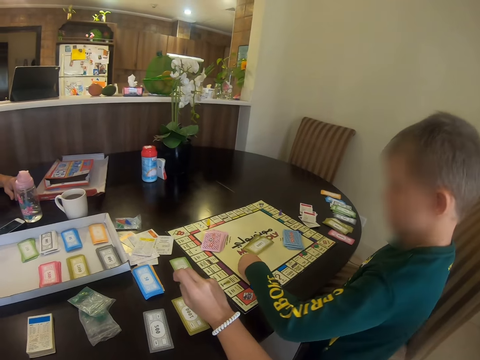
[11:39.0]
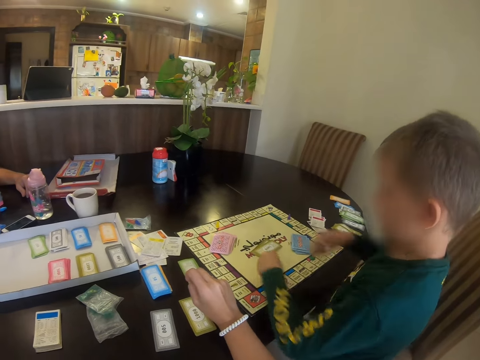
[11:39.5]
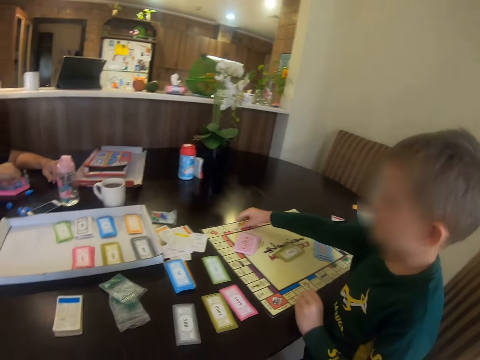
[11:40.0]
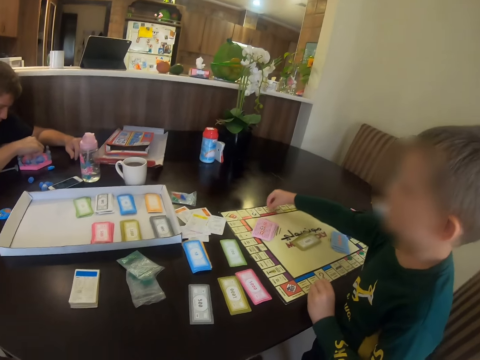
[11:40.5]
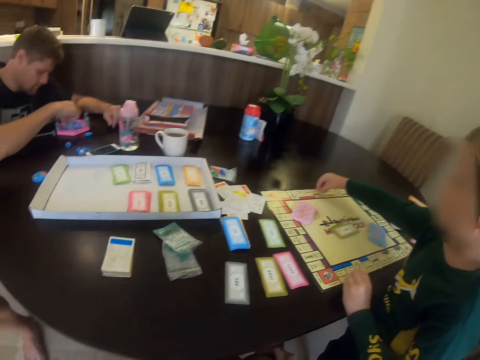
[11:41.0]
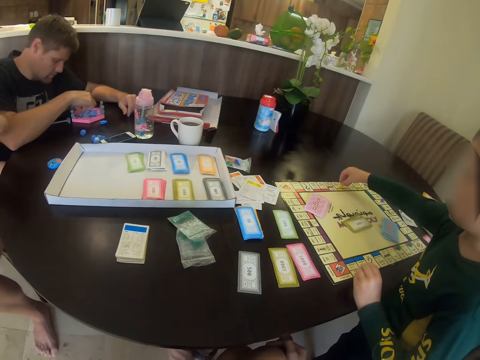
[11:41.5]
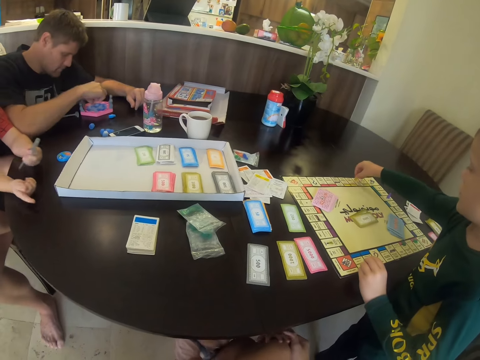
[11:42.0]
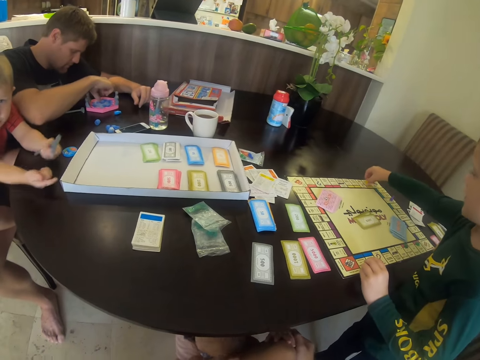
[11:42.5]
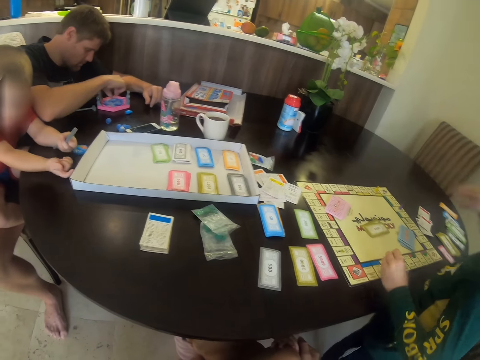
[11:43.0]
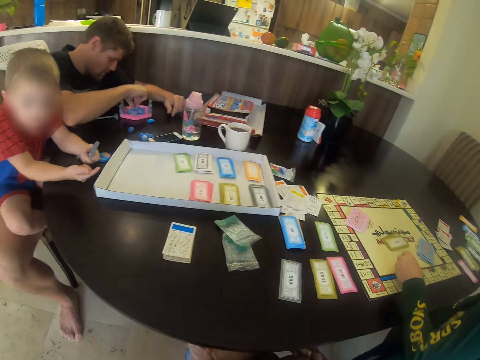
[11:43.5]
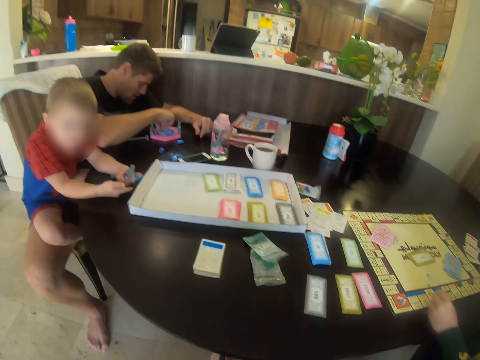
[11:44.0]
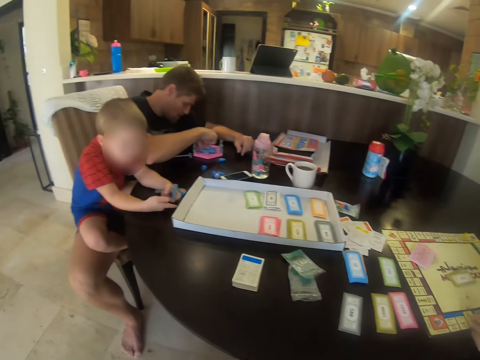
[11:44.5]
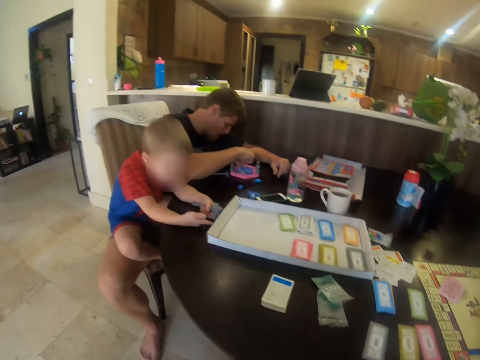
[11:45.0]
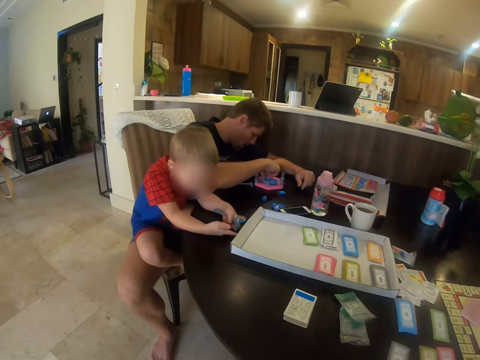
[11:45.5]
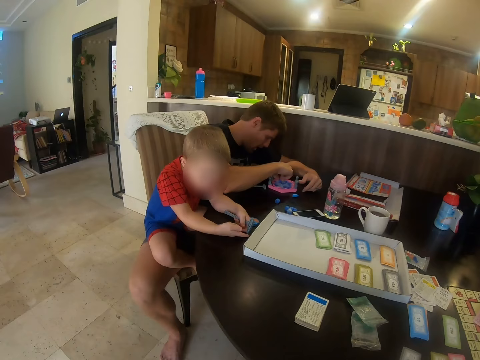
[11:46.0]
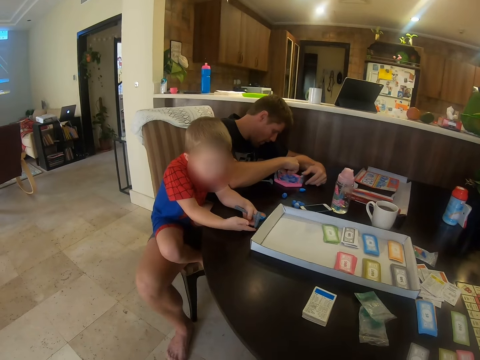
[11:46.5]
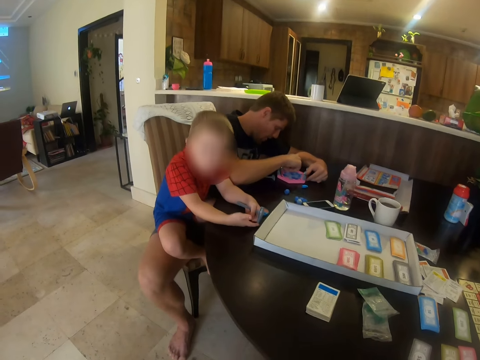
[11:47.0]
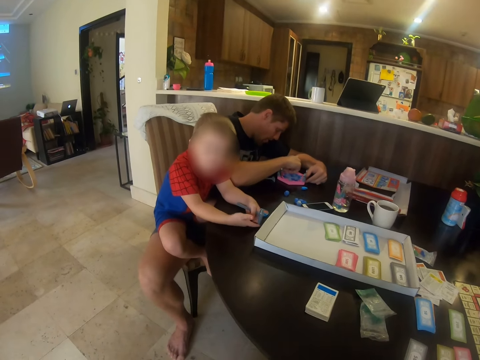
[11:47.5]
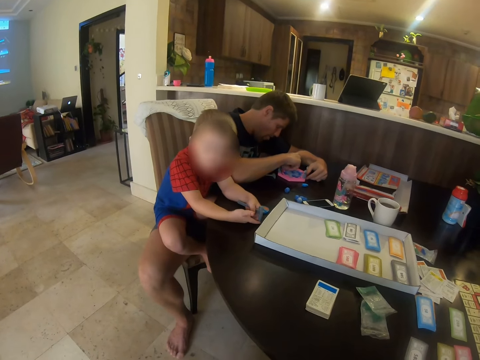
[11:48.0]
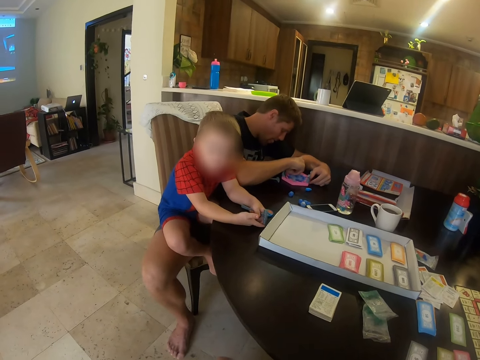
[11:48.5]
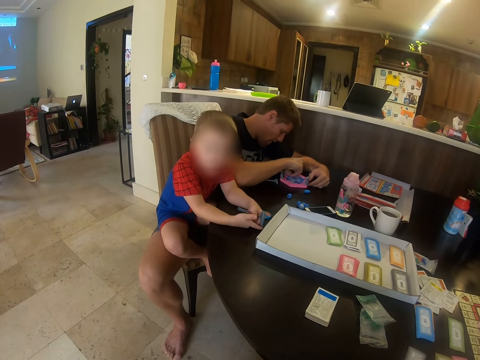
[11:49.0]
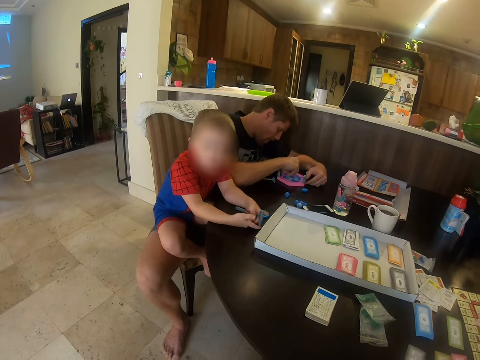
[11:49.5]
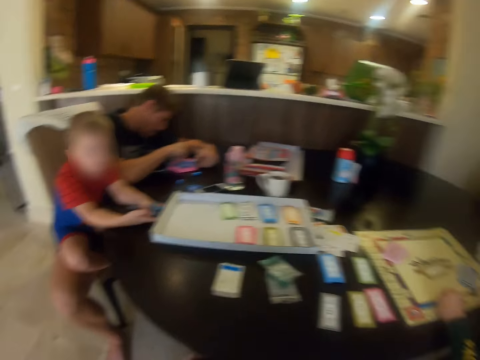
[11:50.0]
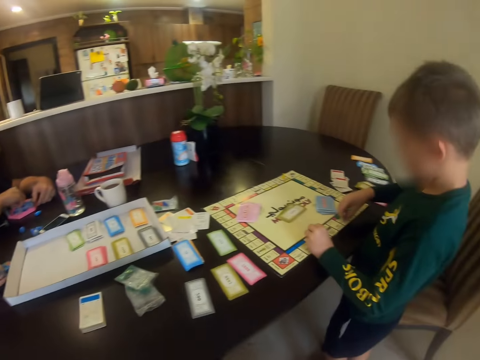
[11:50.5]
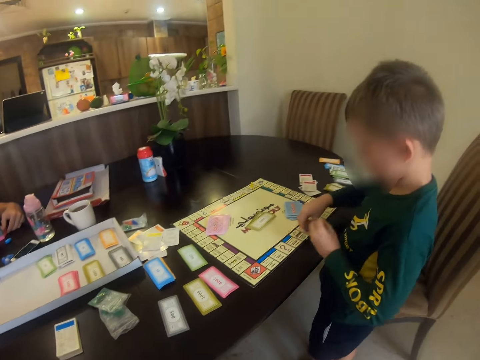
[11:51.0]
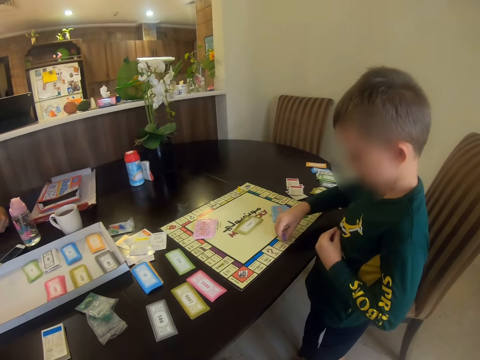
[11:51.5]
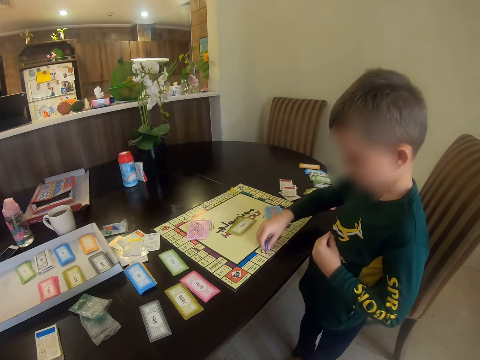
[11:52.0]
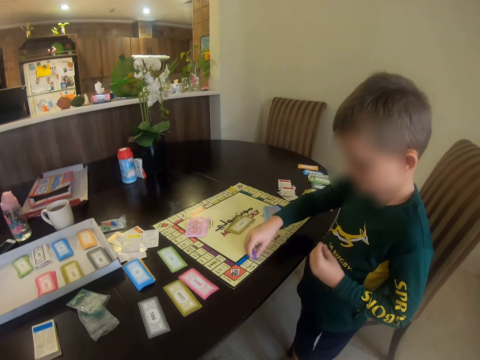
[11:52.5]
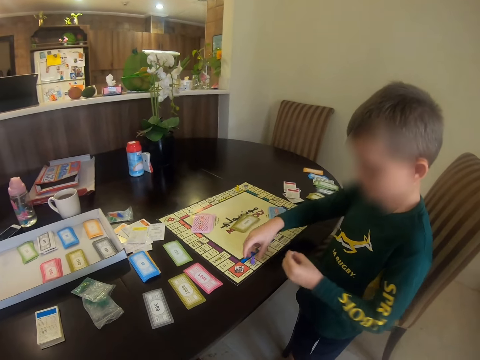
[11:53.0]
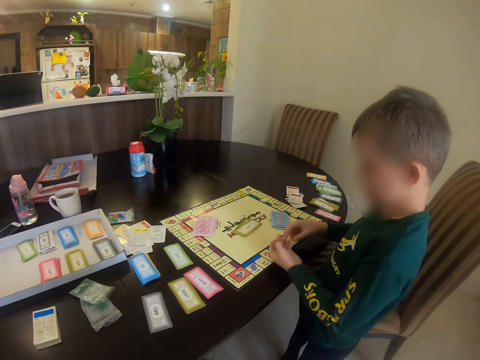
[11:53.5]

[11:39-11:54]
The child picks up something, and moves the meeple in the board. Another child communes with the camera wearer. A man holds a toy. The first child moves something on the chart.

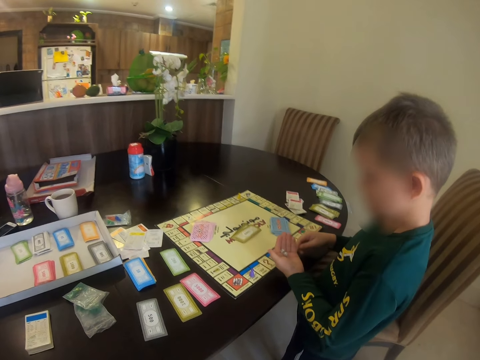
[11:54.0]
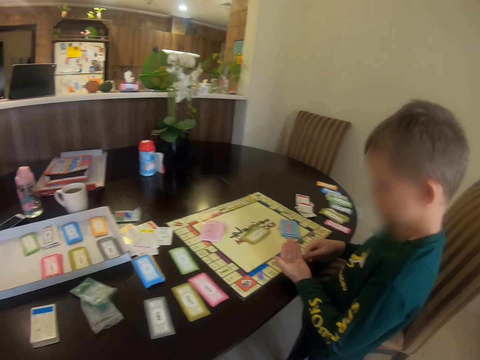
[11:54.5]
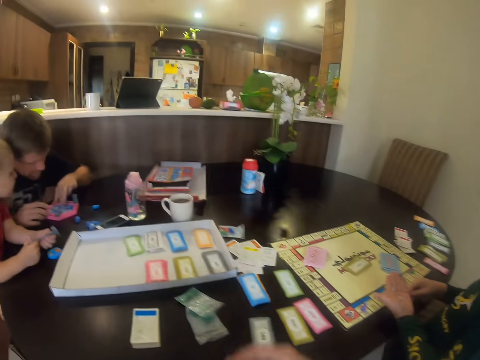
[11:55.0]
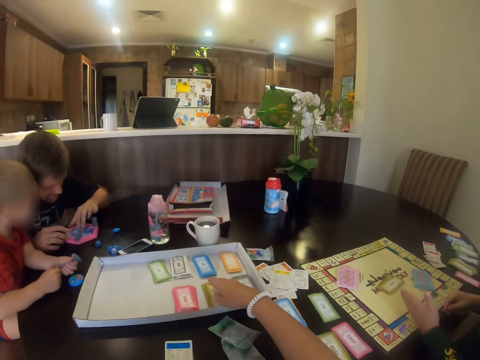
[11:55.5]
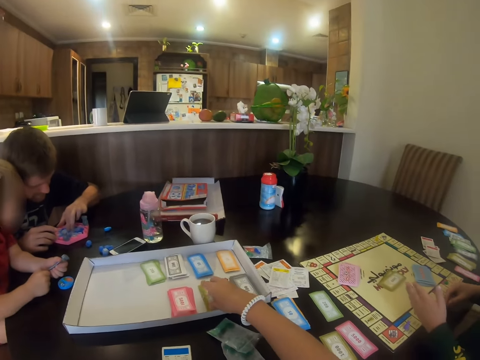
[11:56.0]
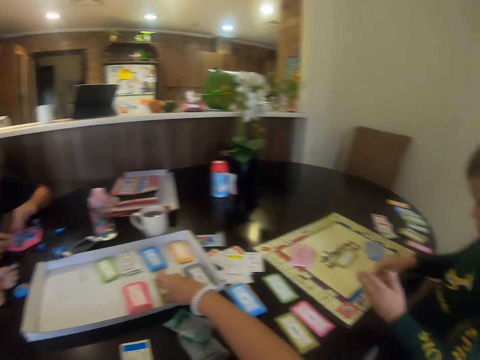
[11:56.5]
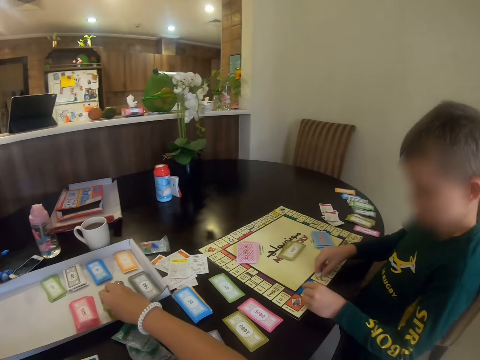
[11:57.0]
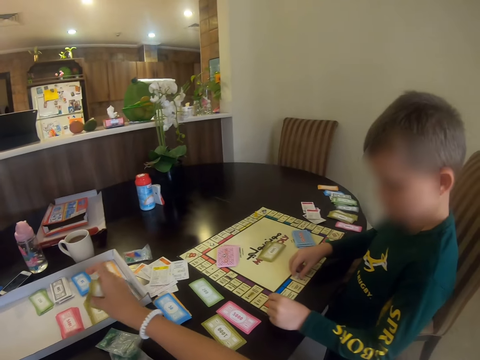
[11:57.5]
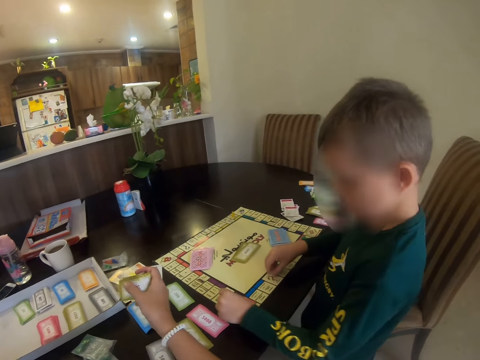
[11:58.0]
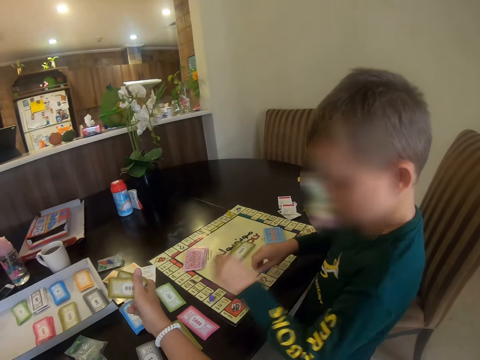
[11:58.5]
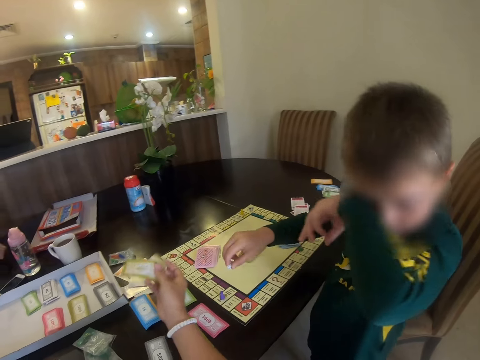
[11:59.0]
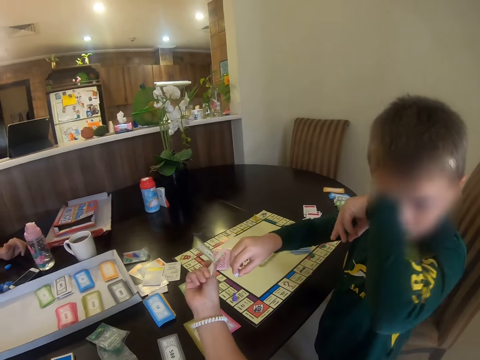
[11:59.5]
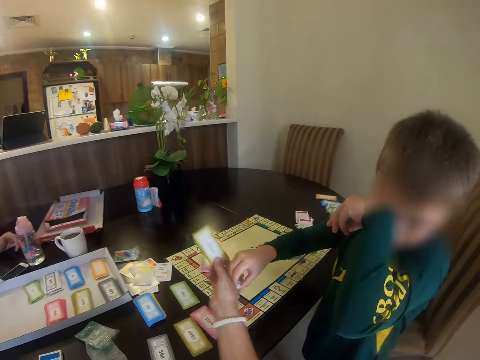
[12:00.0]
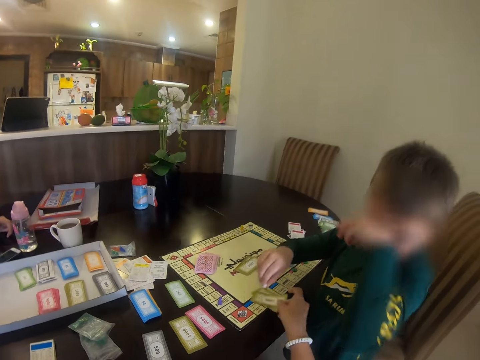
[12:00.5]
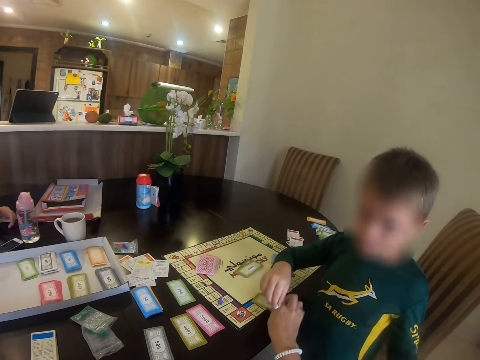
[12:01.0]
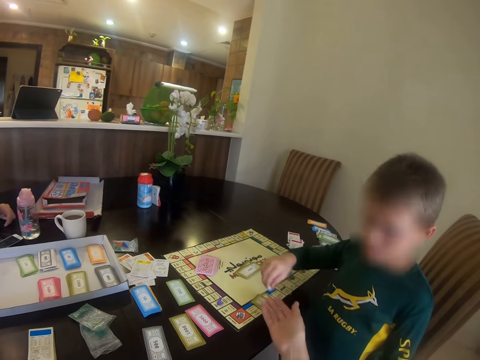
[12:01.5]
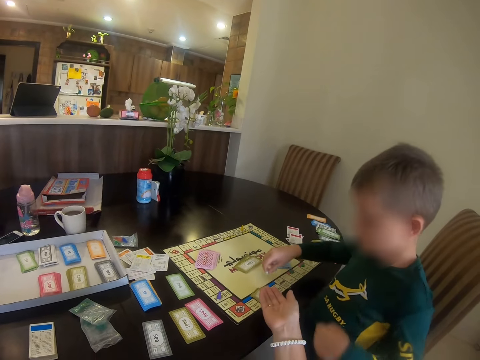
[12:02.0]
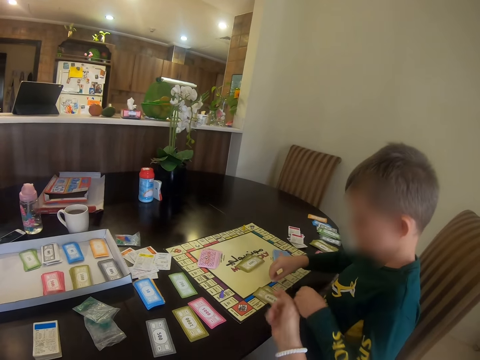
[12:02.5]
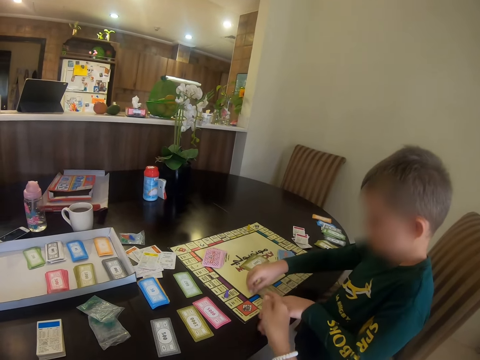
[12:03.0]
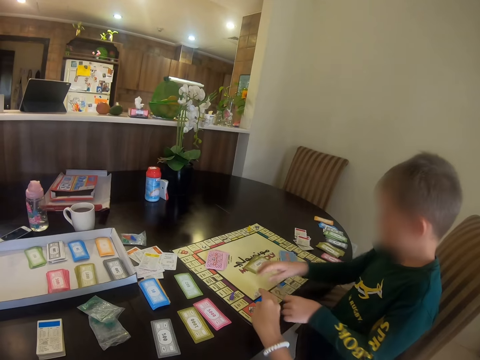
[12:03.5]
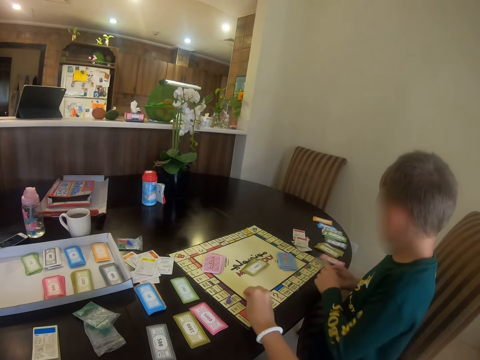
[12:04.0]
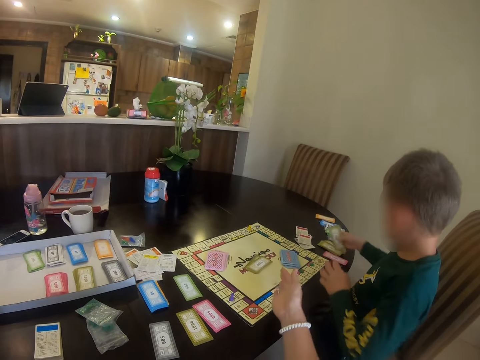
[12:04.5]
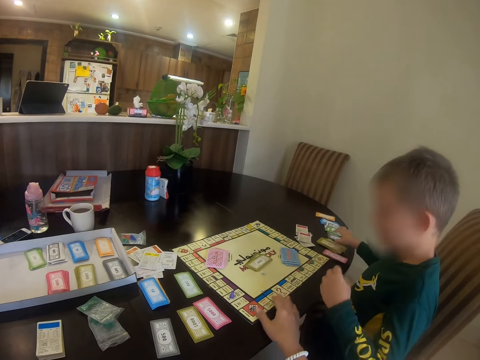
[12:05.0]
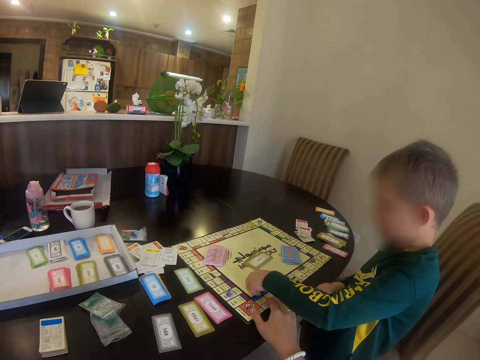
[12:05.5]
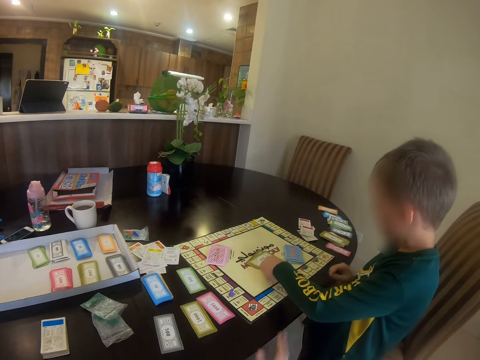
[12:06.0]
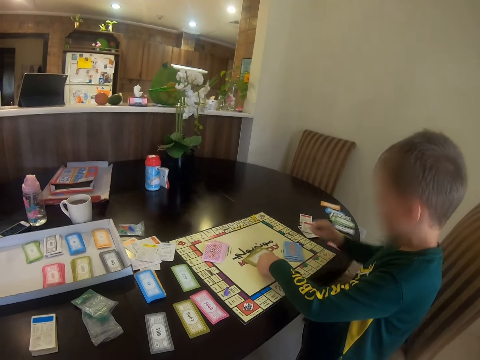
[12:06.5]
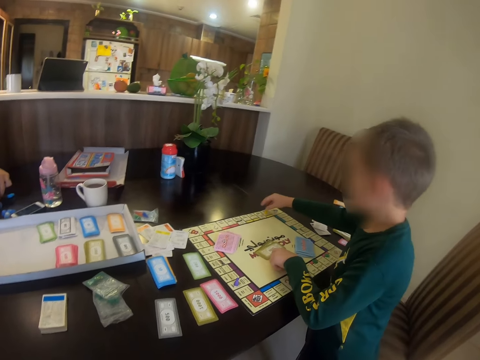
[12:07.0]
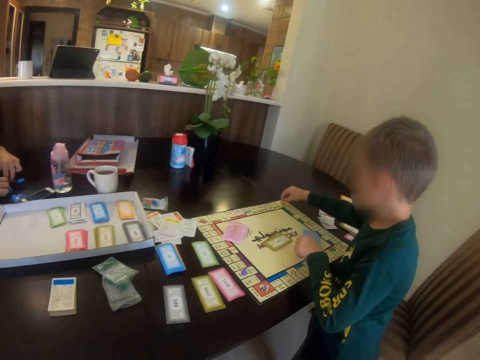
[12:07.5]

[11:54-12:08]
The child looks at something on his hand. The camera wearer picks a card from the box. They hold the card. The child wipes her face. The camera wearer places the card in the board. They pick up something, and throw the meeple in the board.
